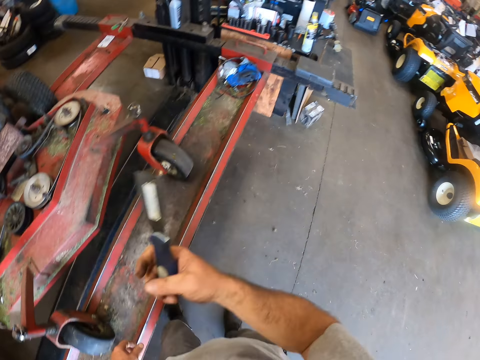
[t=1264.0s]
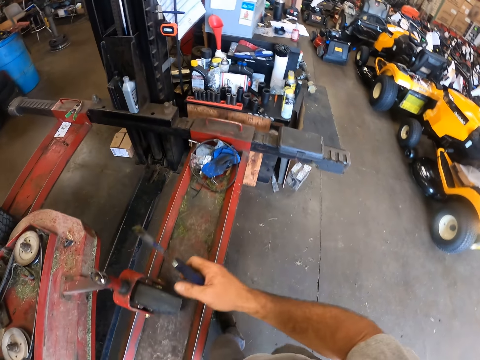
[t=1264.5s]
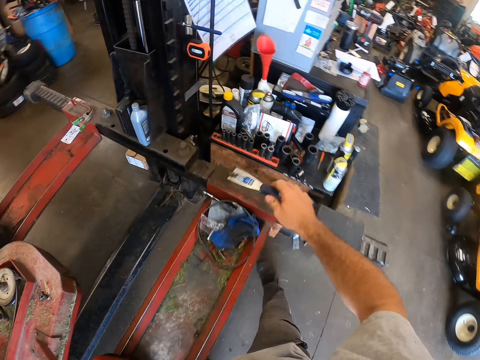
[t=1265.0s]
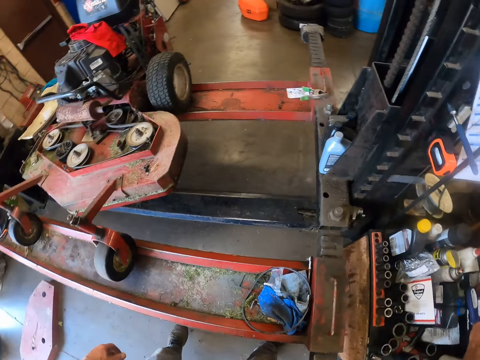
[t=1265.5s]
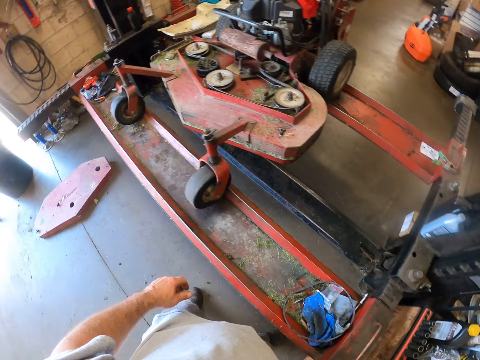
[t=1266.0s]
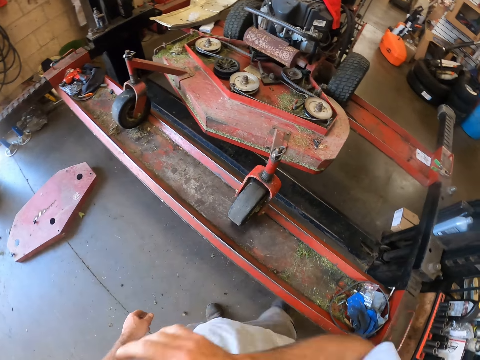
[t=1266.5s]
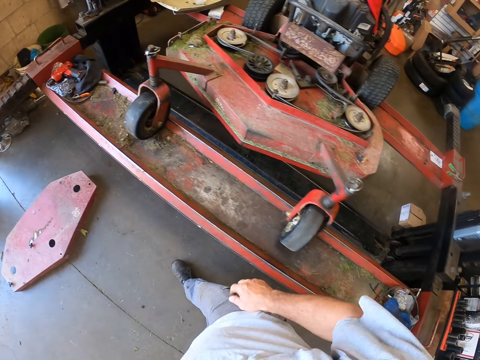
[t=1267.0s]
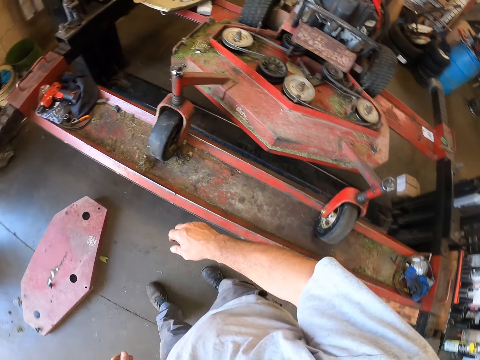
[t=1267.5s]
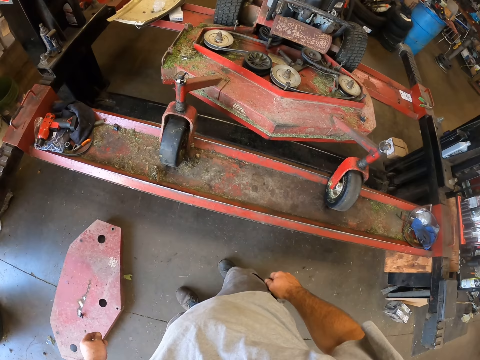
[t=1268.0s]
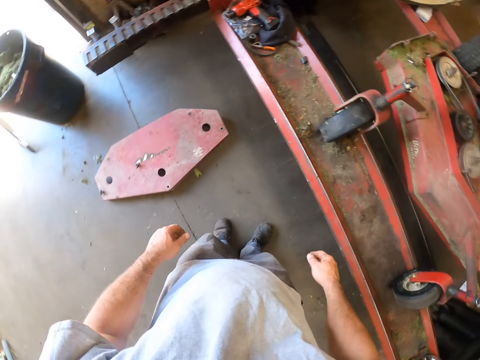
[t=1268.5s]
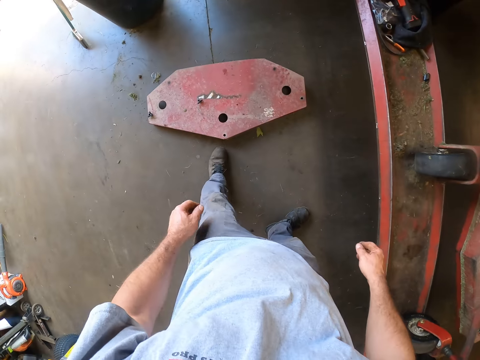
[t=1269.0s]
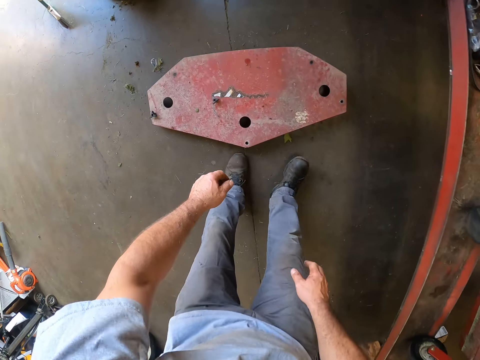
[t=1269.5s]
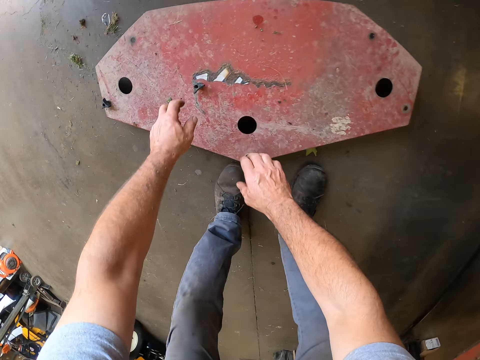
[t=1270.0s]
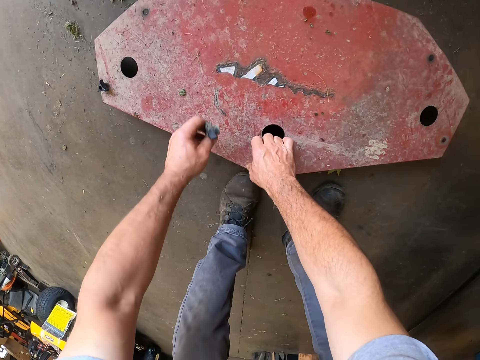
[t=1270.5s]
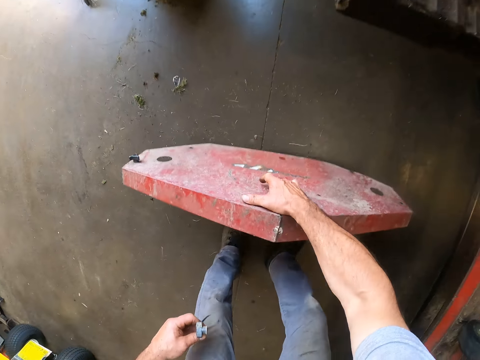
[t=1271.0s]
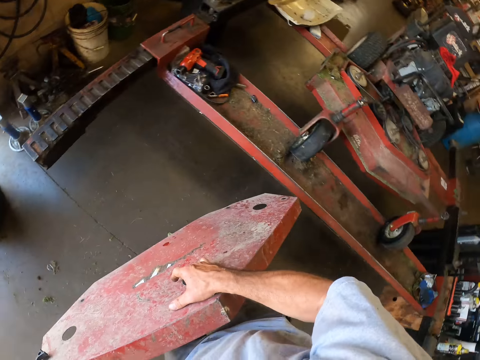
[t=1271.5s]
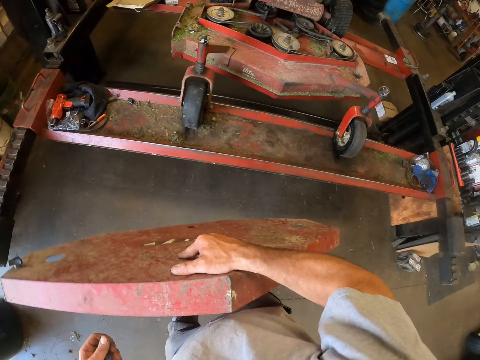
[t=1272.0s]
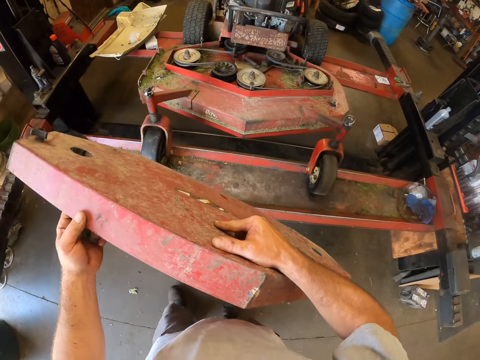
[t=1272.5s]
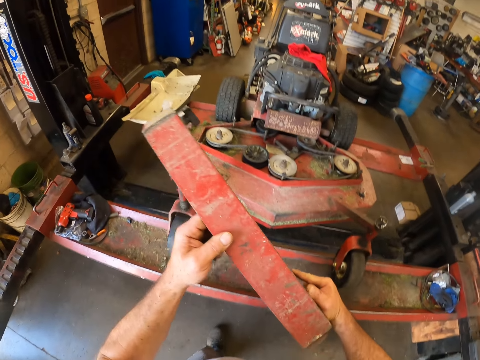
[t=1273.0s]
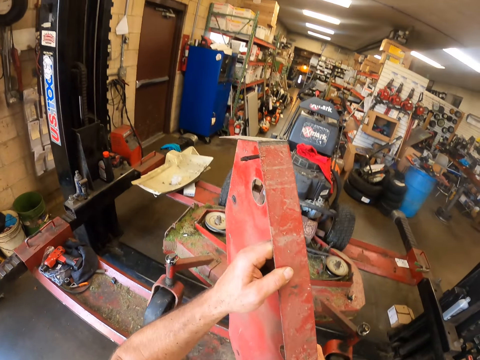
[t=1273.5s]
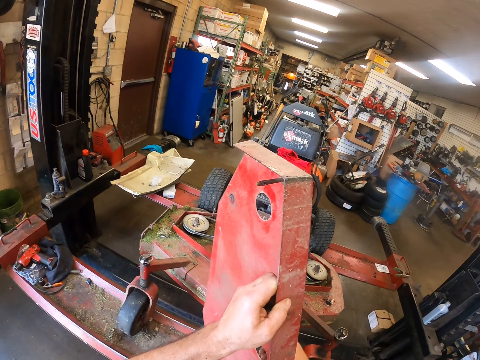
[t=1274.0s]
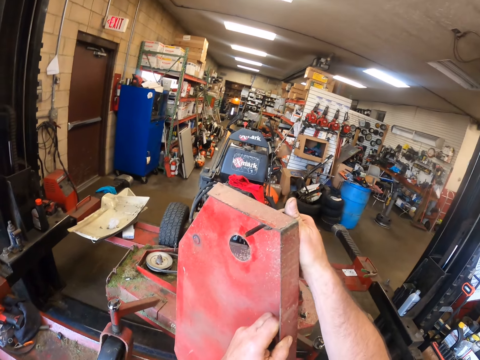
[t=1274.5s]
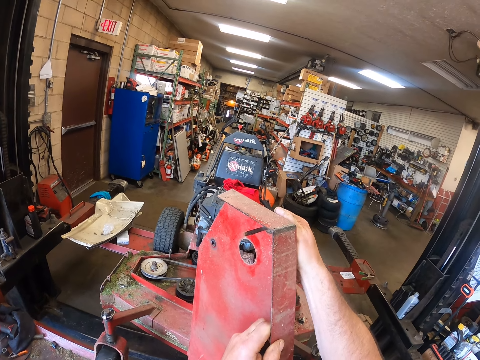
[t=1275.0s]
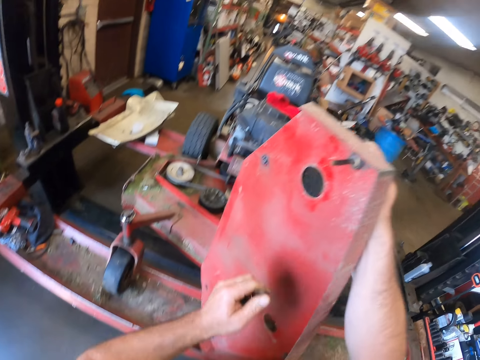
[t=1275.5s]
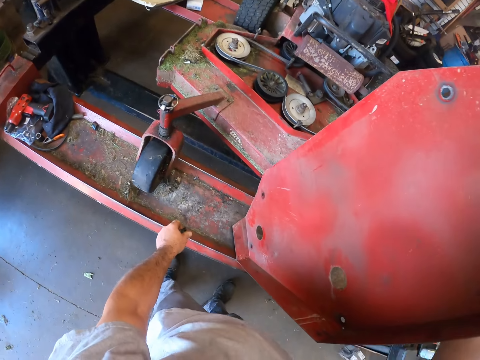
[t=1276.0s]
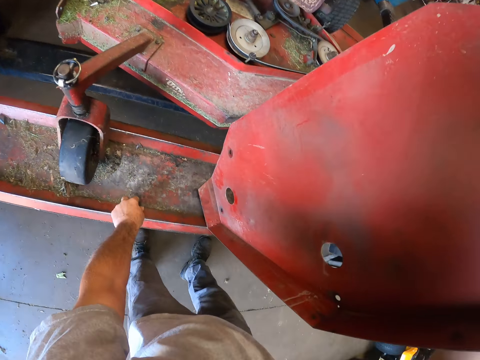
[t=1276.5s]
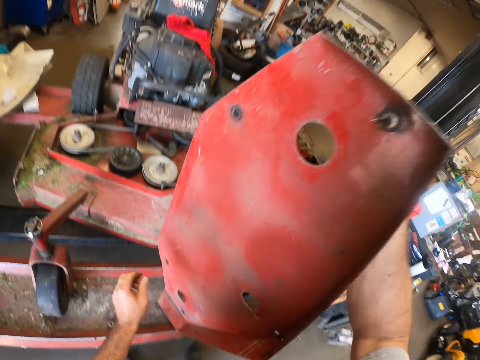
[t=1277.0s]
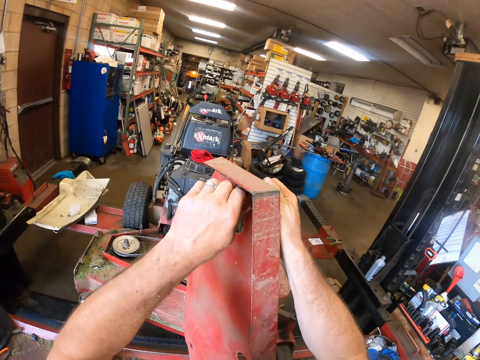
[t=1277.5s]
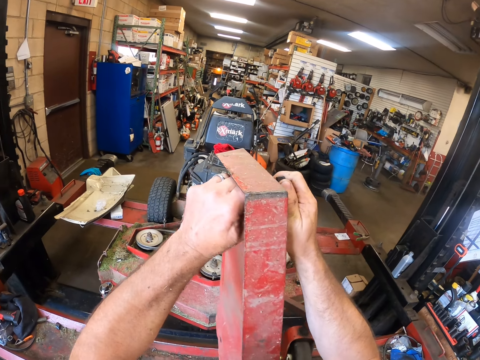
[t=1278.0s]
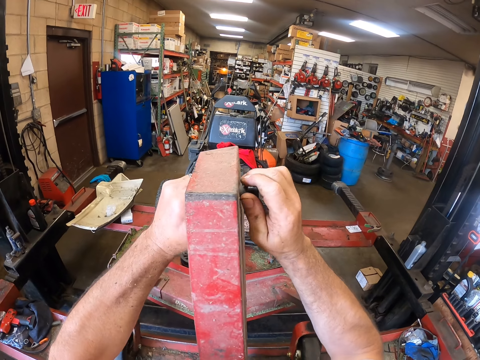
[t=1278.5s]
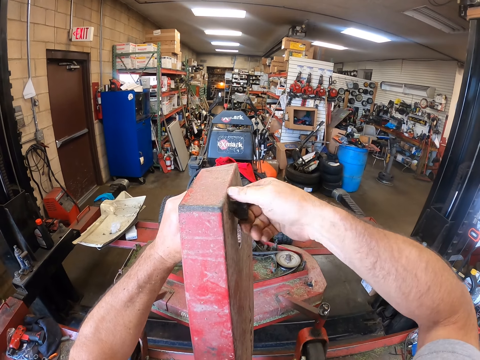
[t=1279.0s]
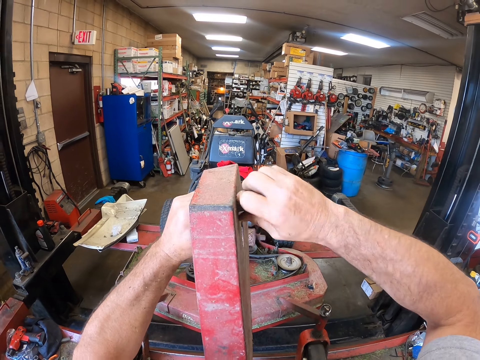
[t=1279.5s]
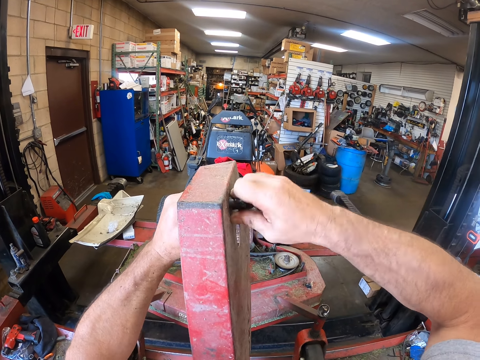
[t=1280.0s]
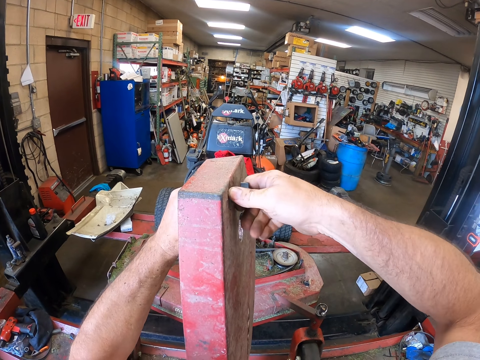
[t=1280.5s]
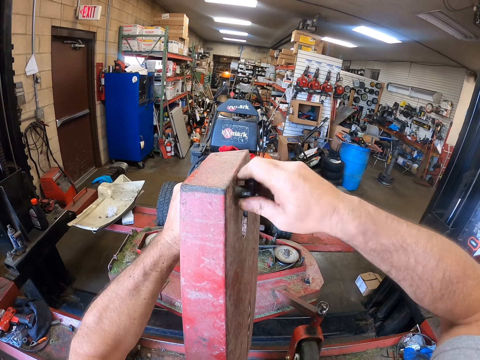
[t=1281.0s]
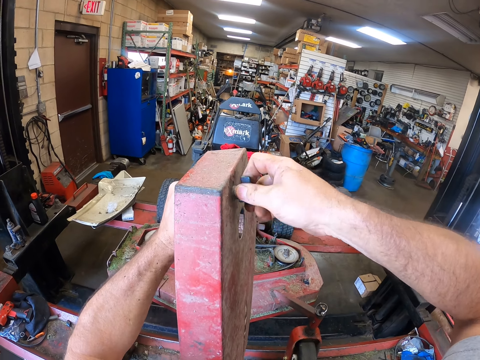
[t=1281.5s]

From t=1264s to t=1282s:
The camera wearer throws up the putty knife. He keeps the putty knife on a table. He walks around the garage. He picks a bolt on a lawn mower deck cover on the ground. He picks the lawn mower deck cover from the floor. He carries the cover from the ground. He puts the deck cover on the hydraulic car lift. He unscrews a bolt from the cover. He drops the bolts on the lift stand. He unscrews the bolt from the cover with his hand.

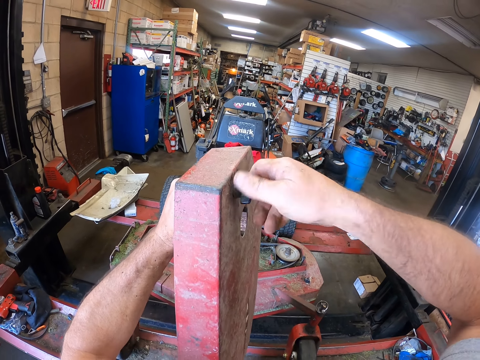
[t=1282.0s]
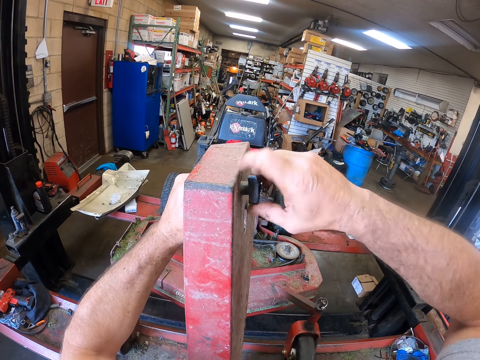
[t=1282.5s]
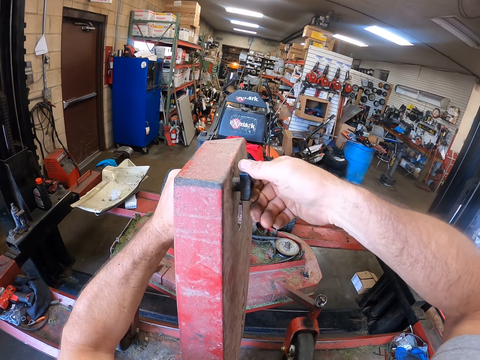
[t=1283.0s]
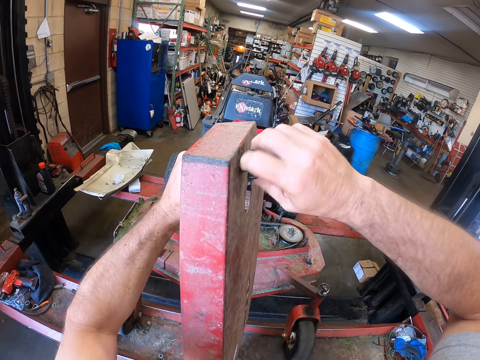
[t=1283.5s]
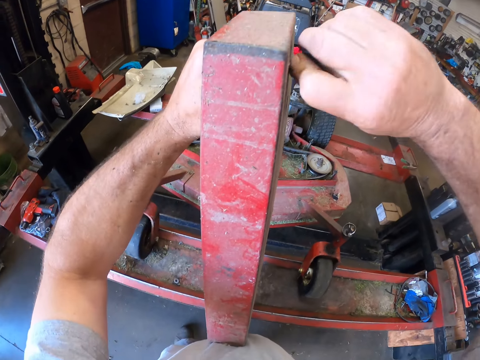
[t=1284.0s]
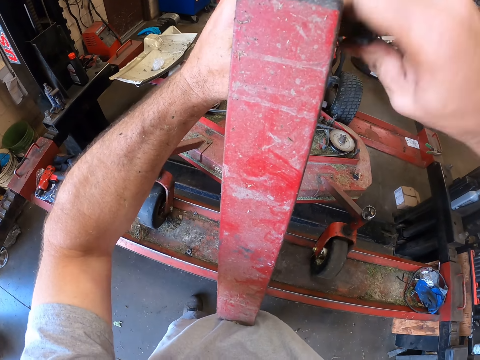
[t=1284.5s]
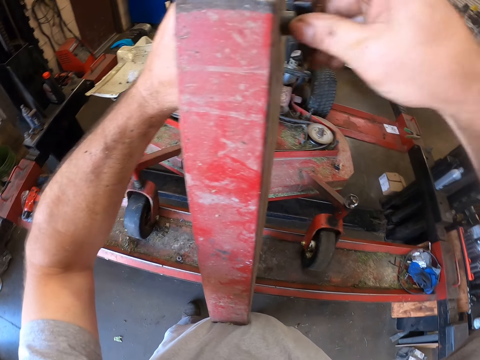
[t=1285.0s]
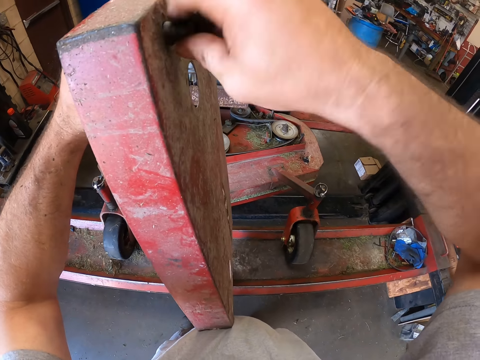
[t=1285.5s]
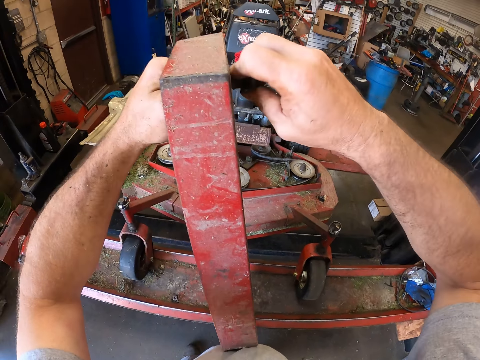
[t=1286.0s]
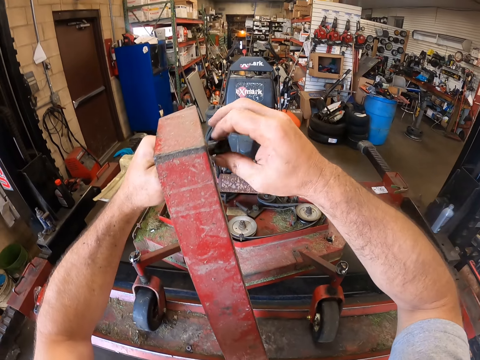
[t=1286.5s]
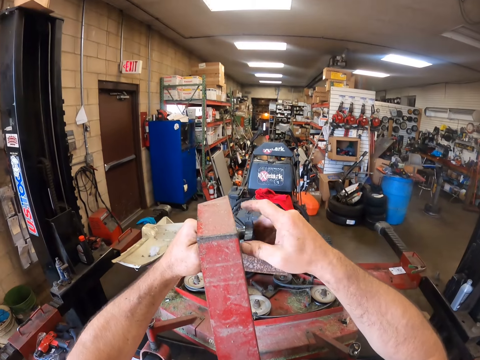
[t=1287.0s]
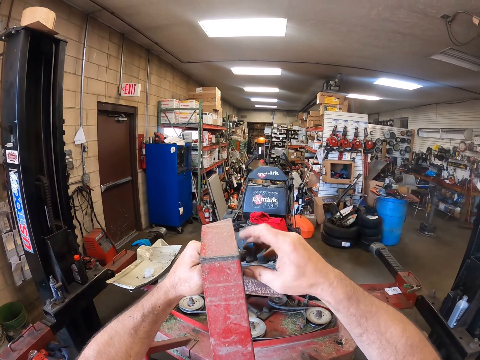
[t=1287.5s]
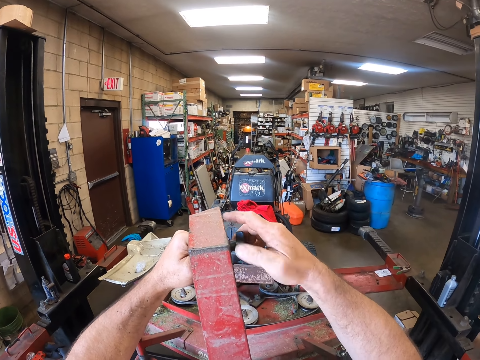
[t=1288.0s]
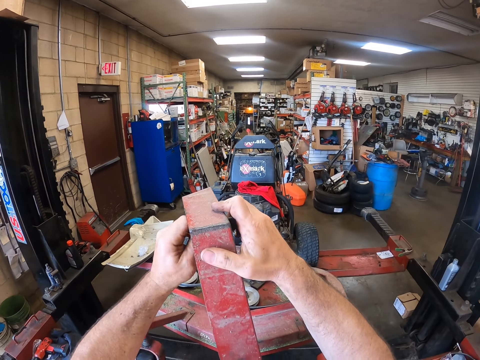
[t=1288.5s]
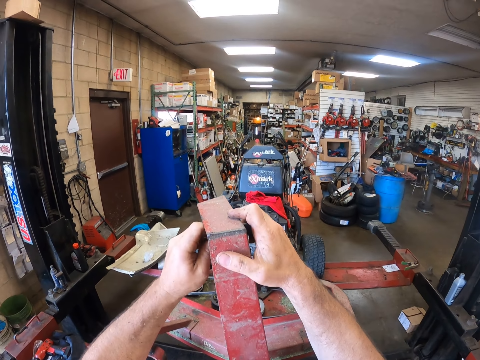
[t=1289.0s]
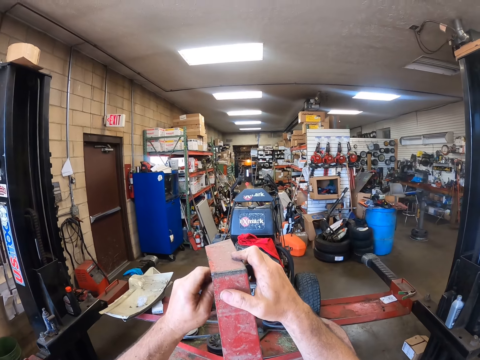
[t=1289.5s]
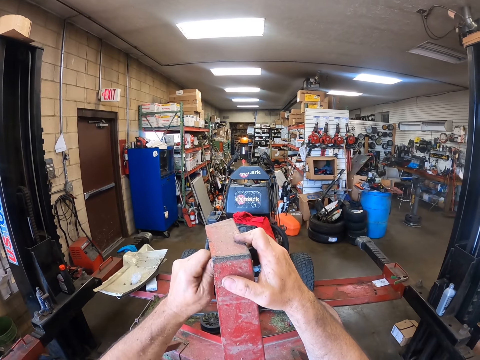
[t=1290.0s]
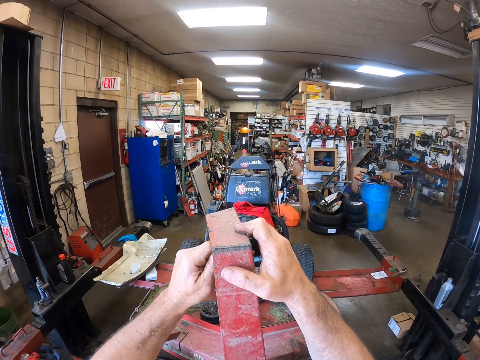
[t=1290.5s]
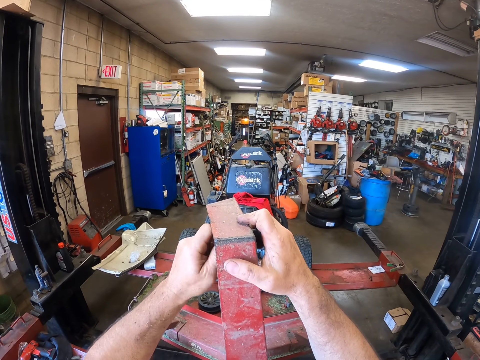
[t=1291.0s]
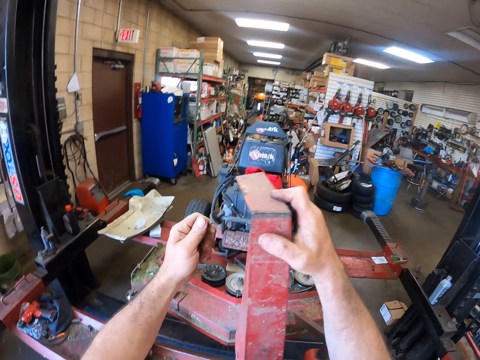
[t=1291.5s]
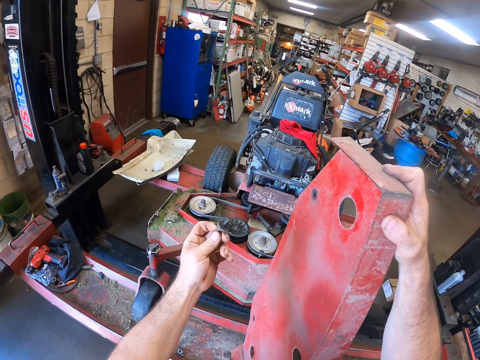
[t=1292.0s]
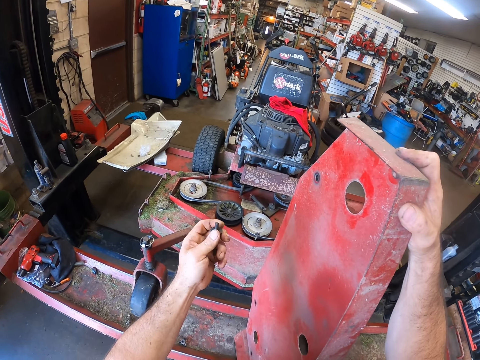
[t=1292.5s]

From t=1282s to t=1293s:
The camera wearer unscrews the nut with his hand.
